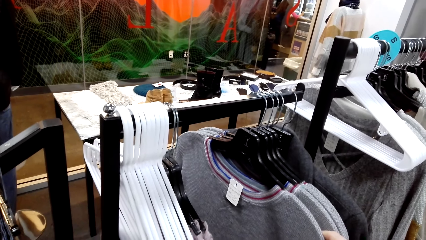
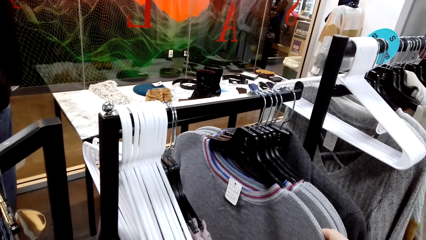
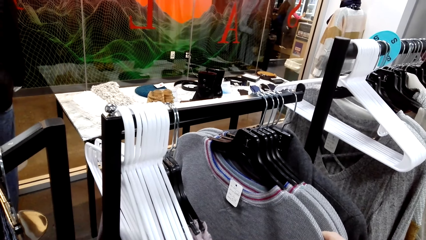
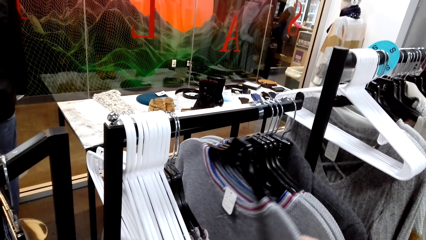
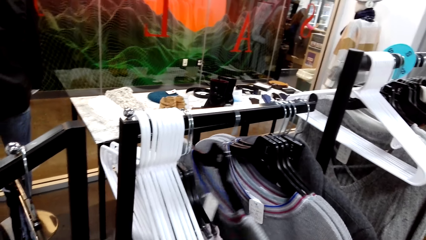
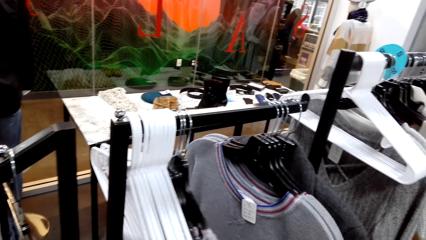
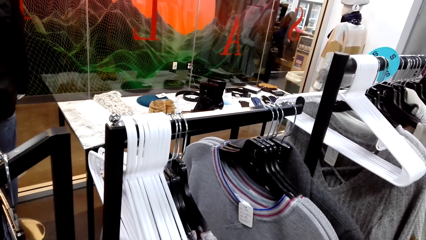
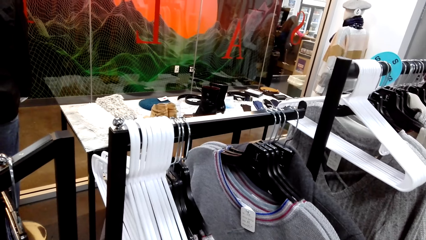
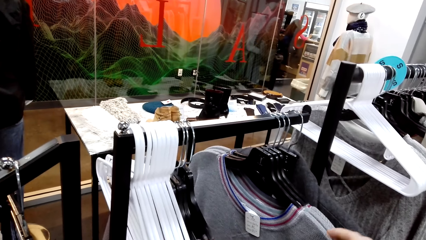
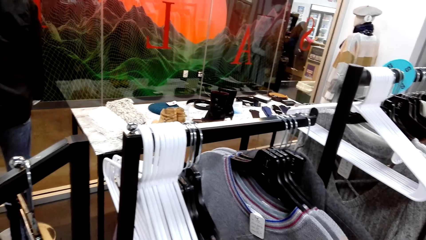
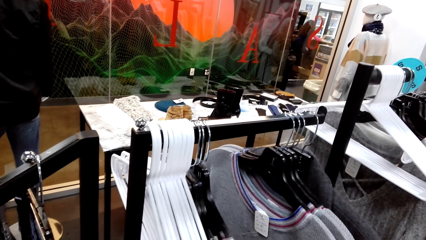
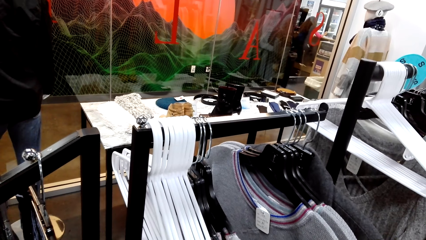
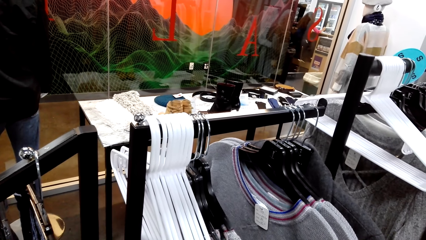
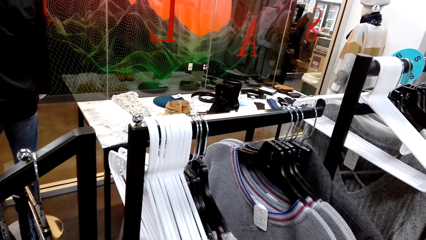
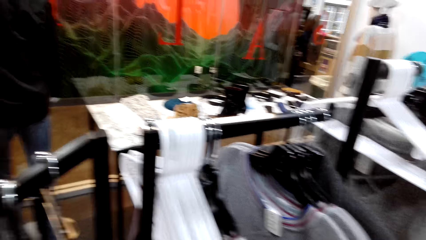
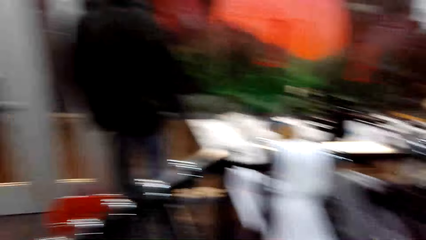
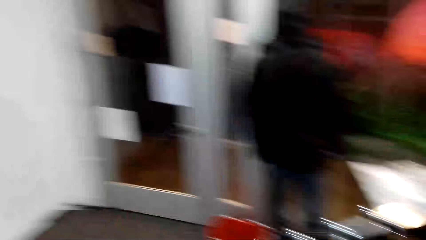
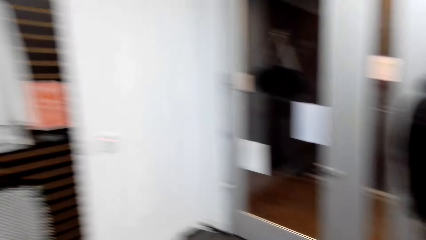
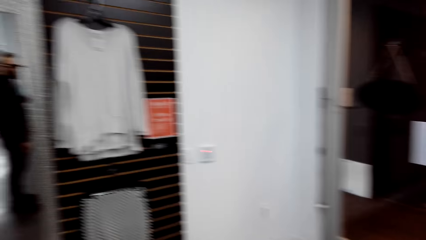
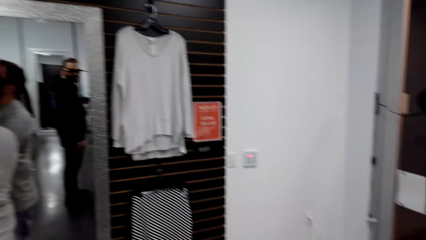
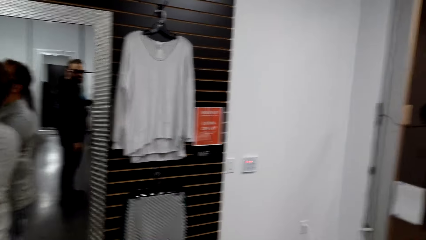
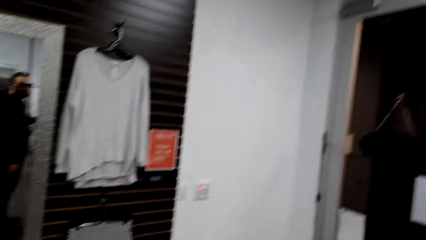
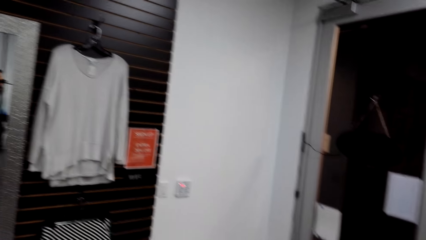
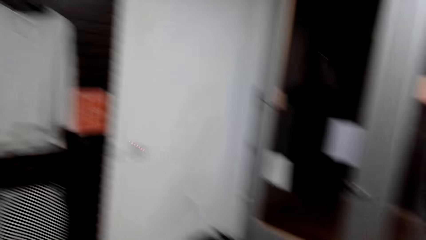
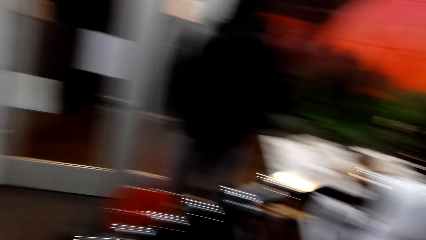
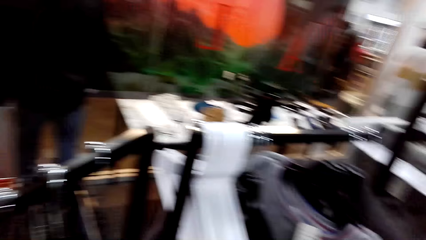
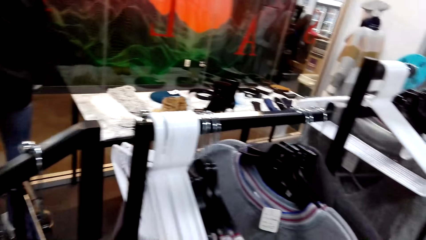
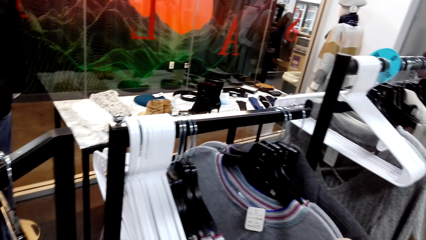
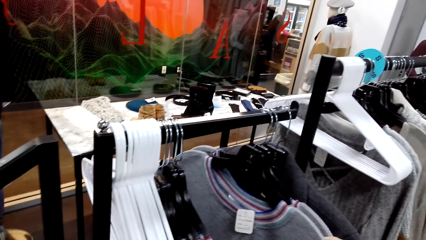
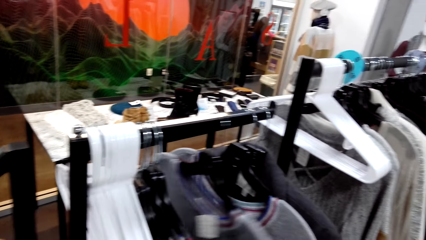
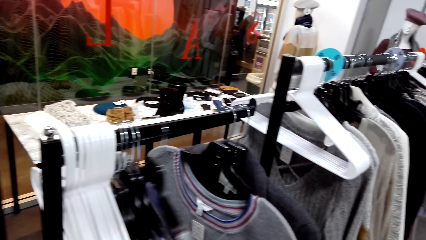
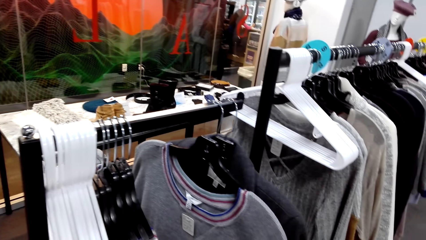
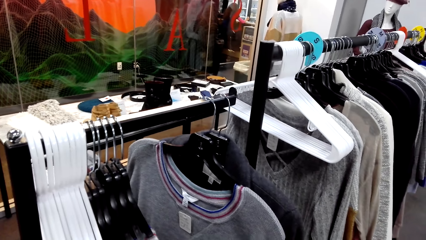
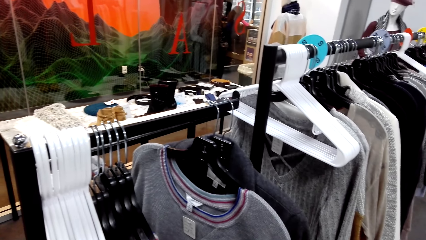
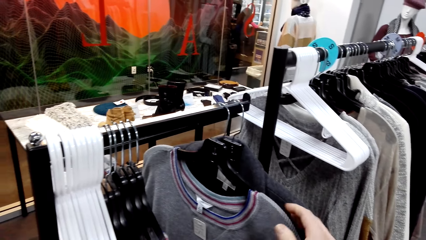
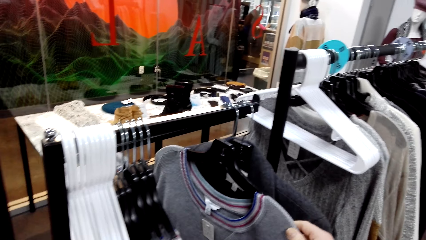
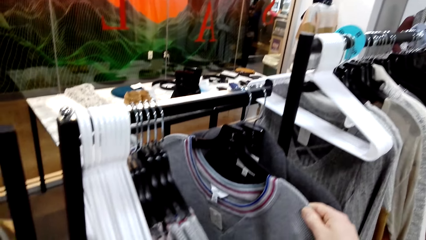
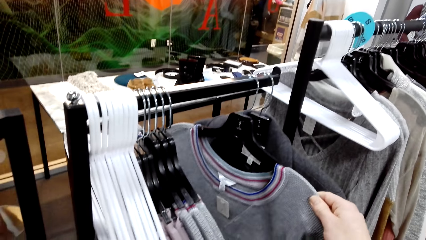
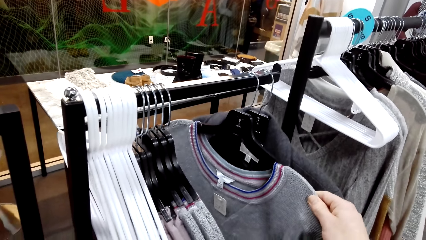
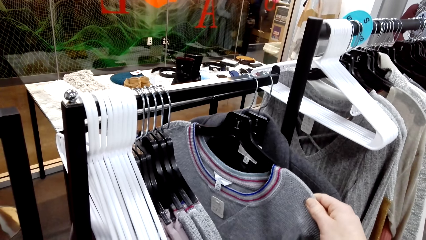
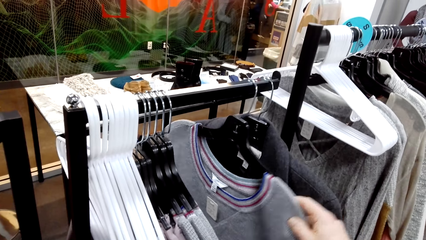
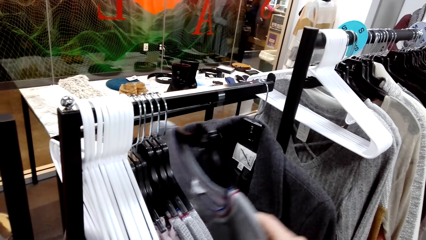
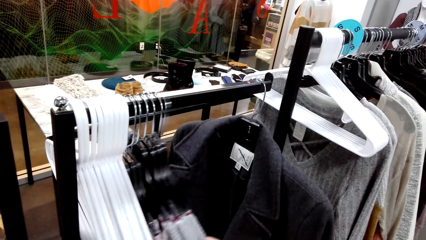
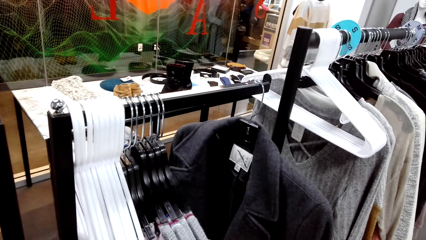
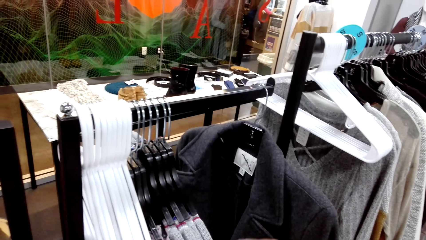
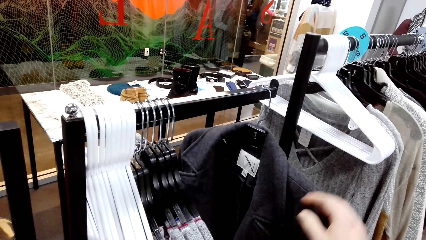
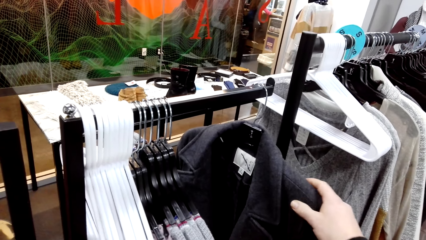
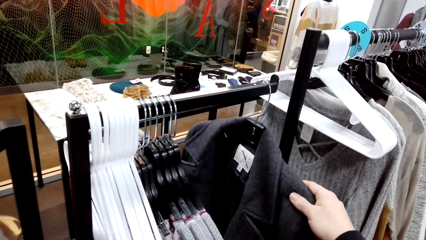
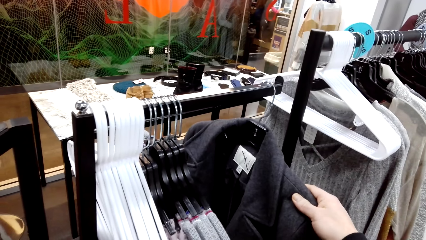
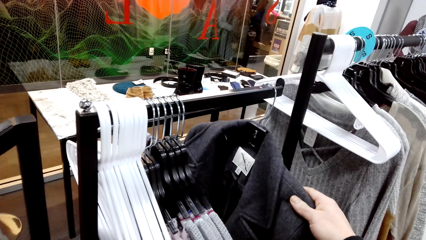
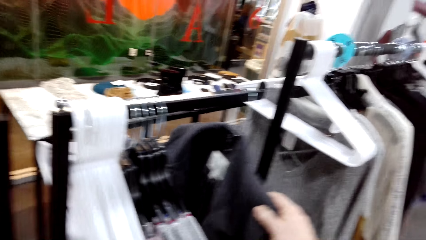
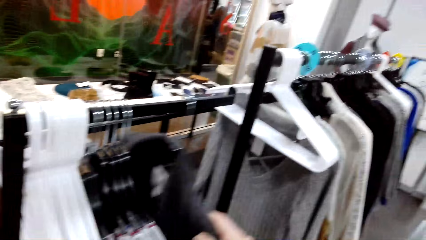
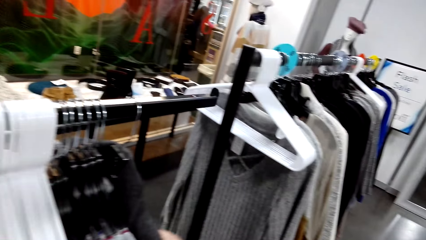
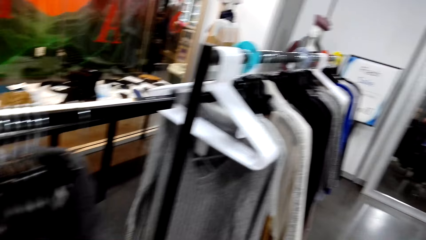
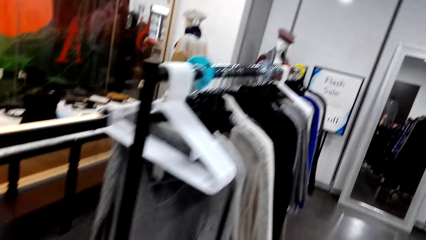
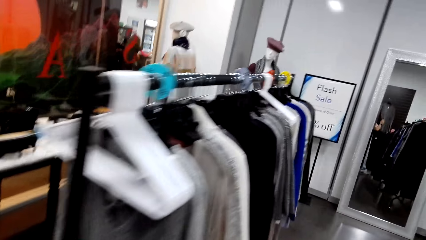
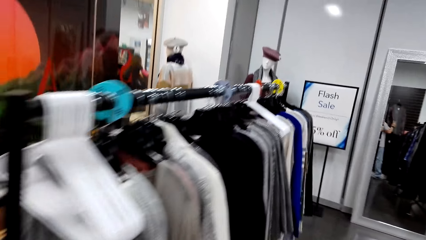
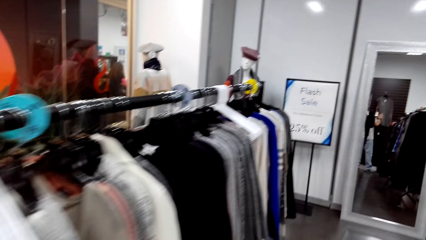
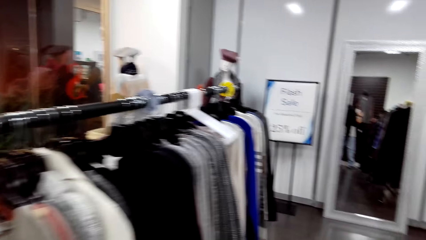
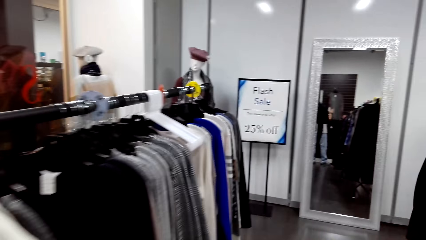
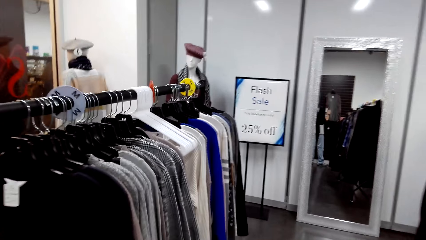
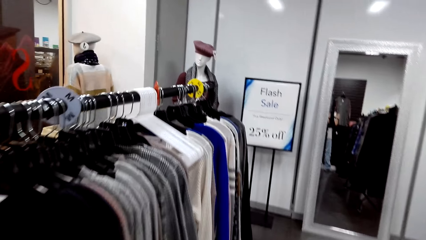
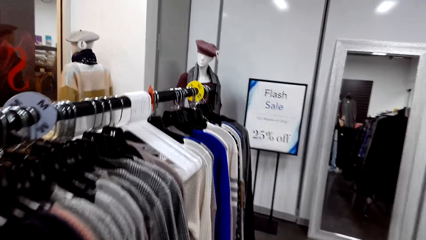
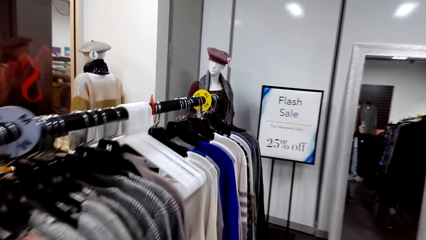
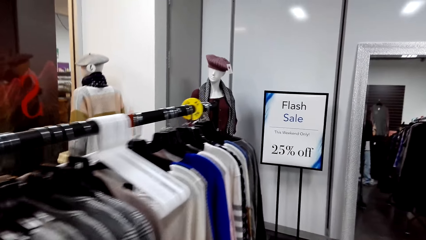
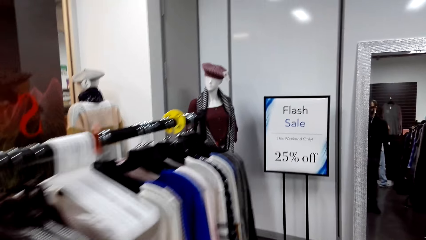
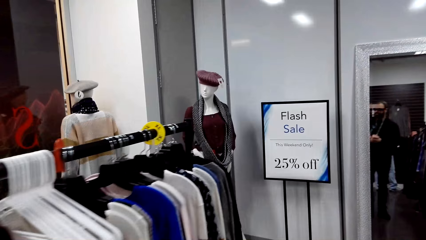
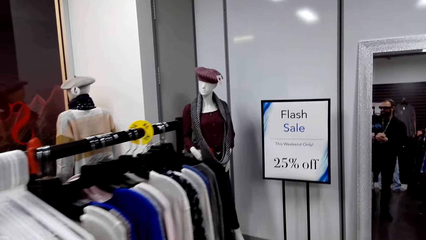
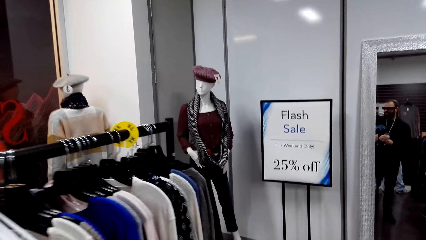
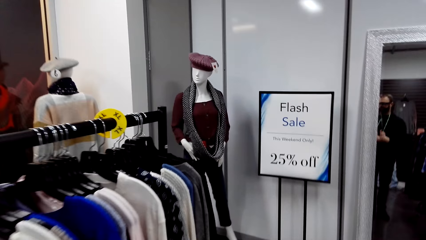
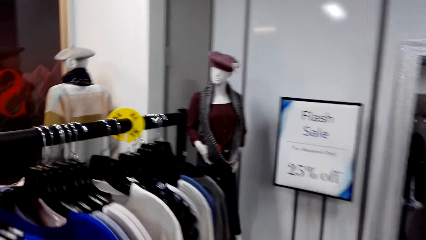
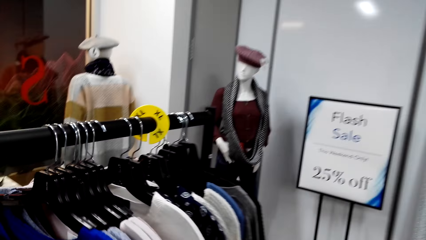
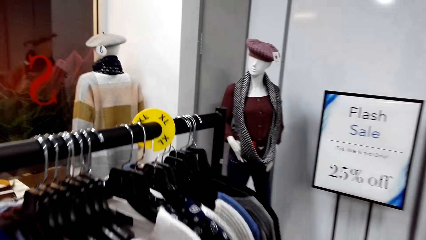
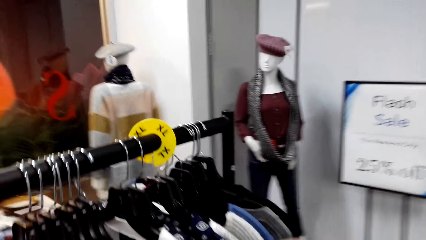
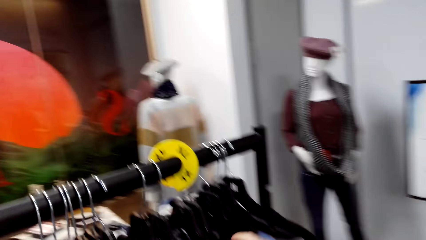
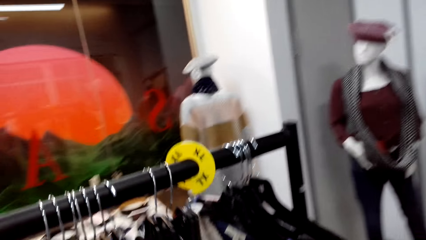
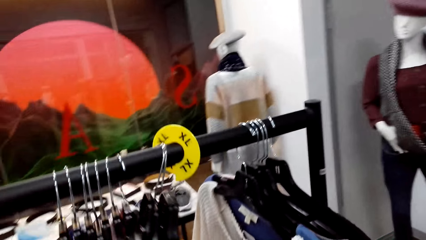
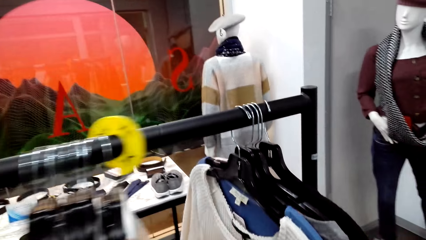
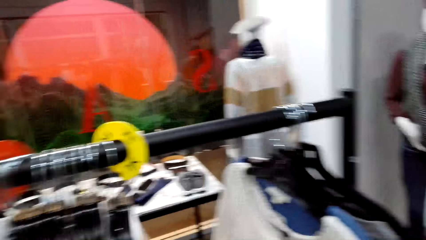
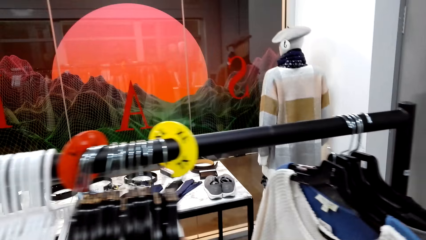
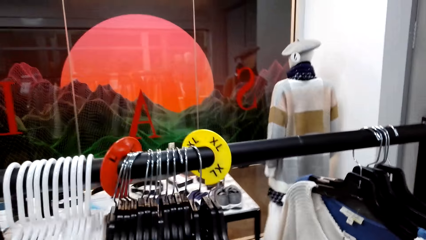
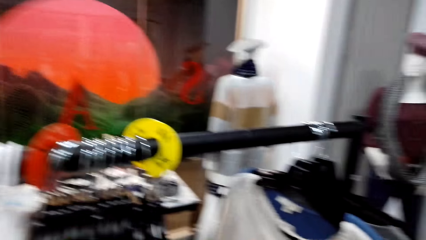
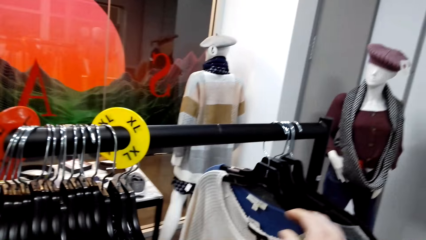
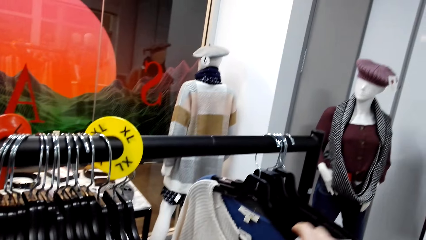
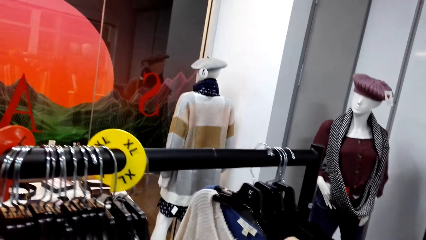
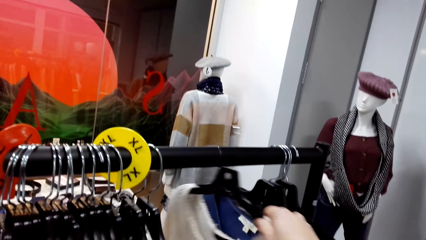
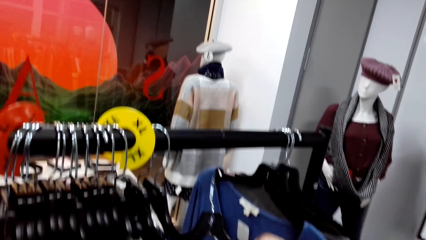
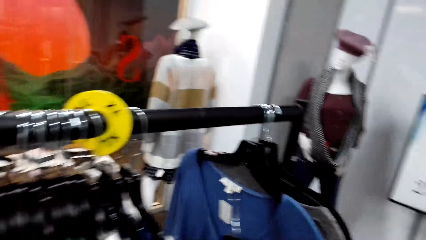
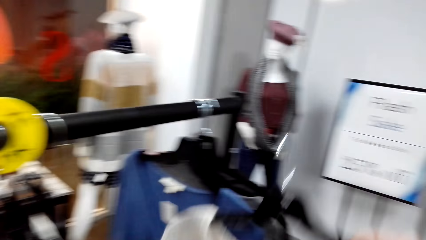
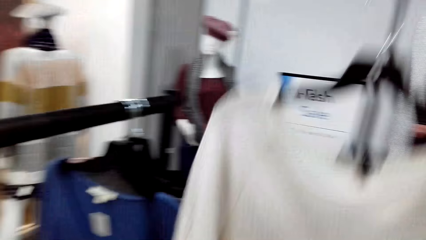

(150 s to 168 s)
The camera wearer pulls clothes. They walk along the rack. They touch the clothes. They walk around the boutique. They shift the clothes on the rack. They touch the clothes. They unhook a blouse from the rack.
